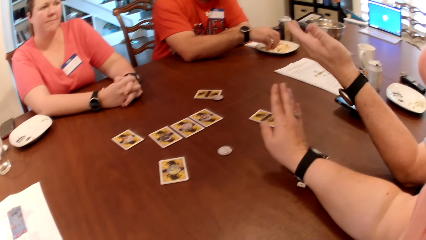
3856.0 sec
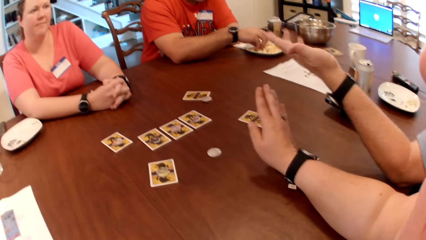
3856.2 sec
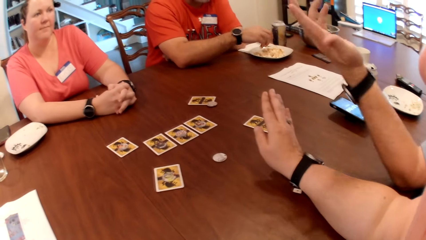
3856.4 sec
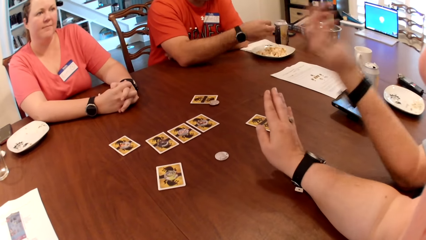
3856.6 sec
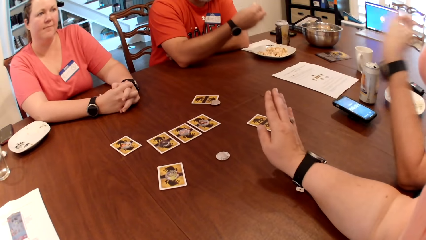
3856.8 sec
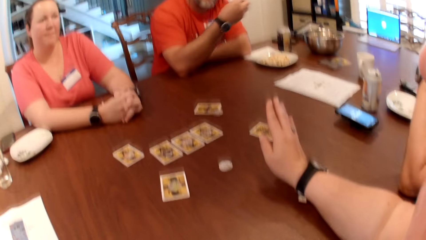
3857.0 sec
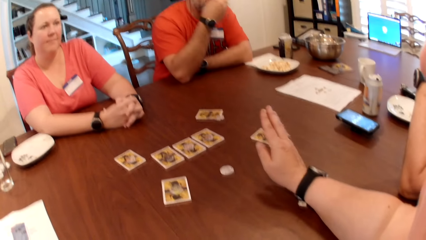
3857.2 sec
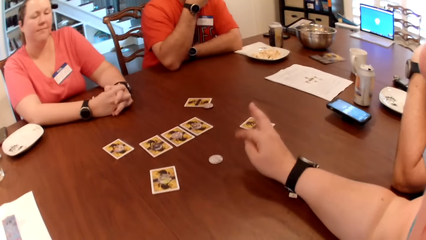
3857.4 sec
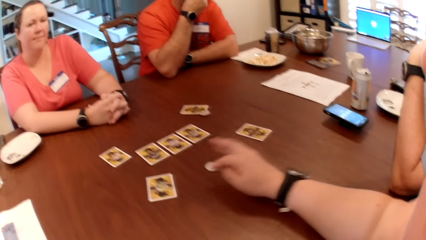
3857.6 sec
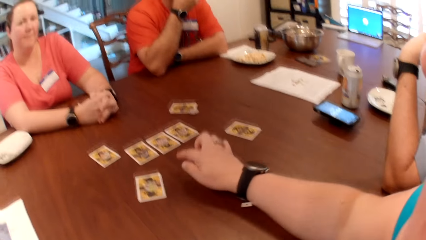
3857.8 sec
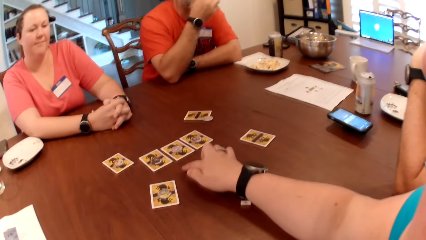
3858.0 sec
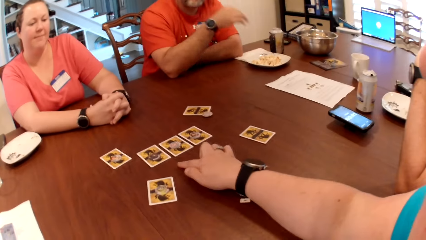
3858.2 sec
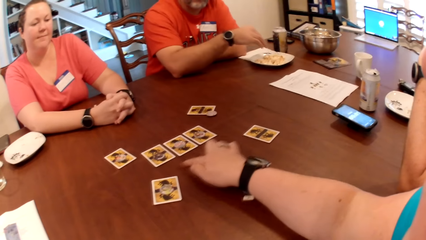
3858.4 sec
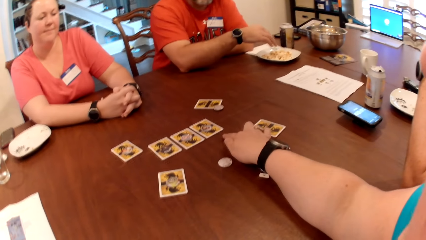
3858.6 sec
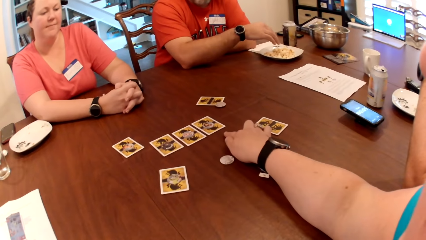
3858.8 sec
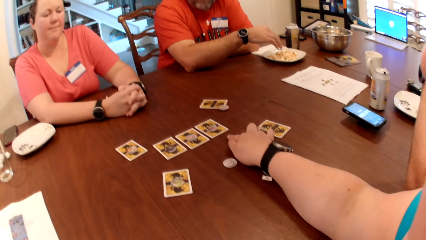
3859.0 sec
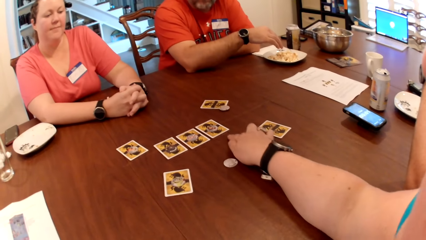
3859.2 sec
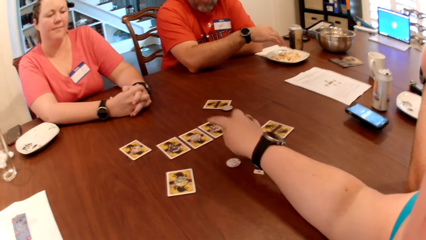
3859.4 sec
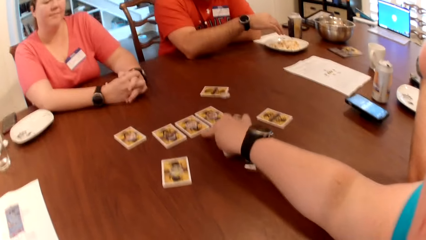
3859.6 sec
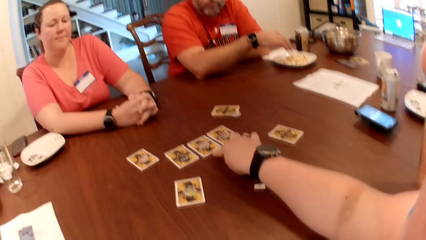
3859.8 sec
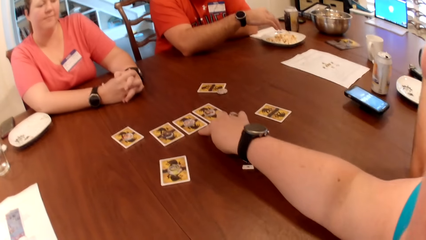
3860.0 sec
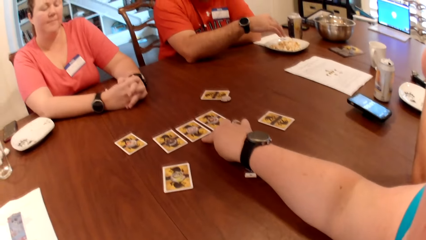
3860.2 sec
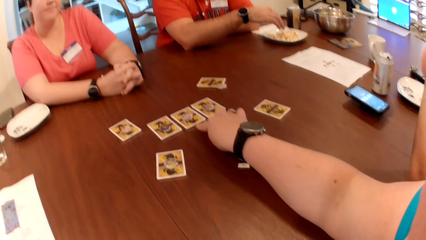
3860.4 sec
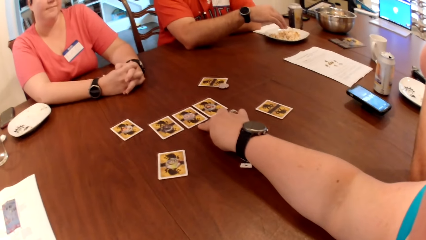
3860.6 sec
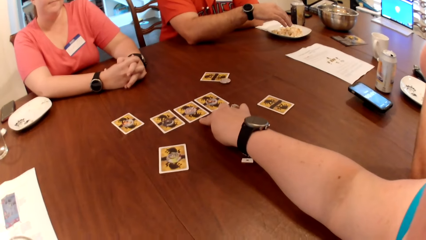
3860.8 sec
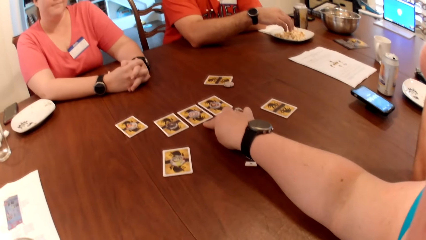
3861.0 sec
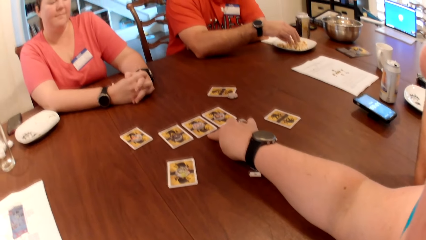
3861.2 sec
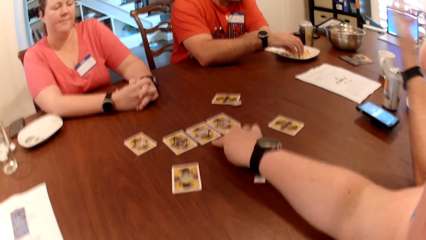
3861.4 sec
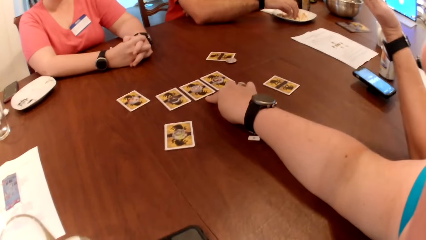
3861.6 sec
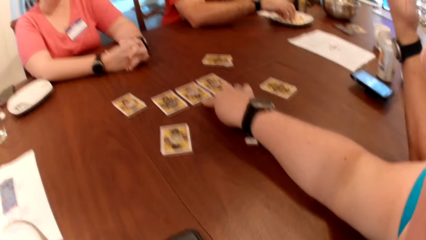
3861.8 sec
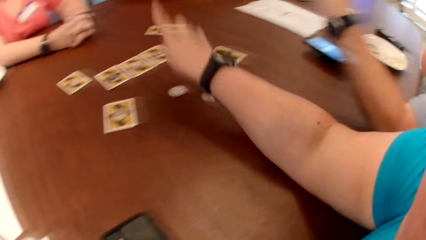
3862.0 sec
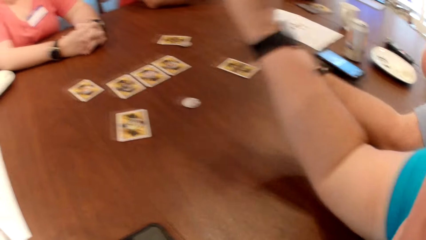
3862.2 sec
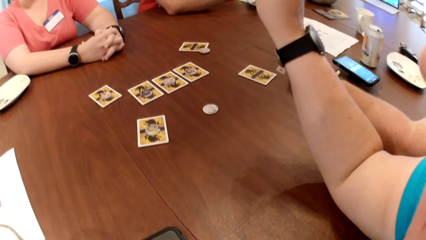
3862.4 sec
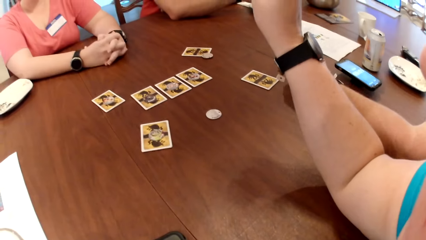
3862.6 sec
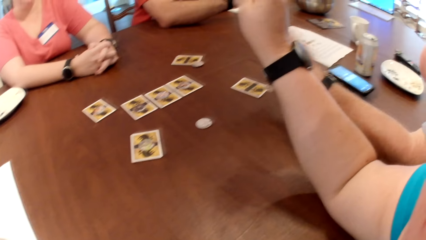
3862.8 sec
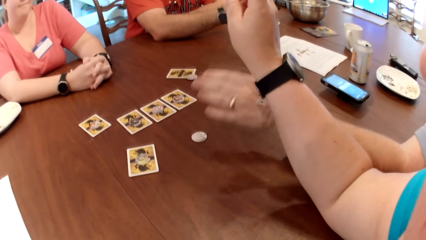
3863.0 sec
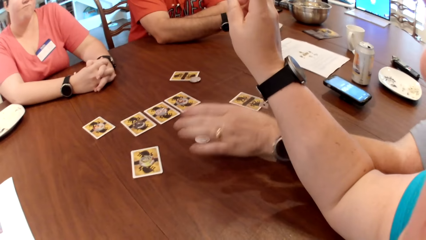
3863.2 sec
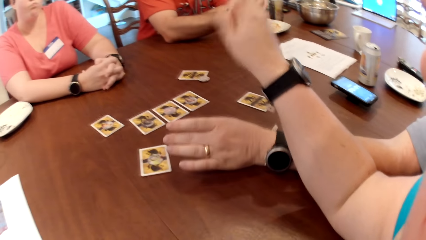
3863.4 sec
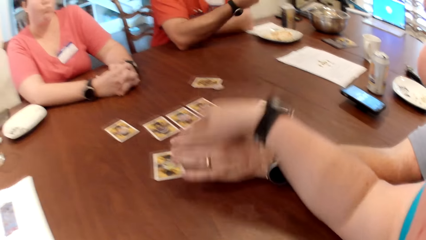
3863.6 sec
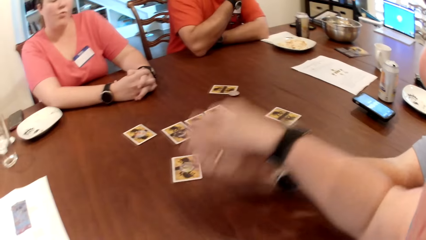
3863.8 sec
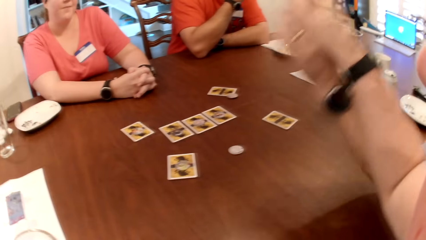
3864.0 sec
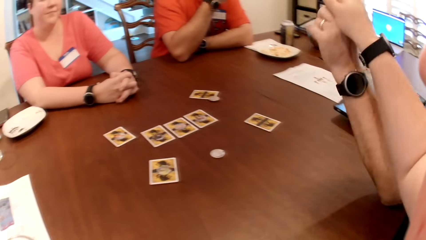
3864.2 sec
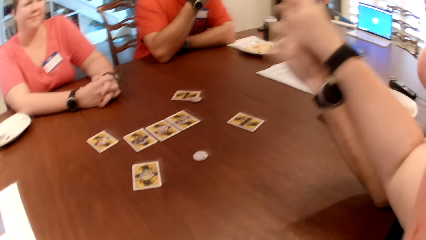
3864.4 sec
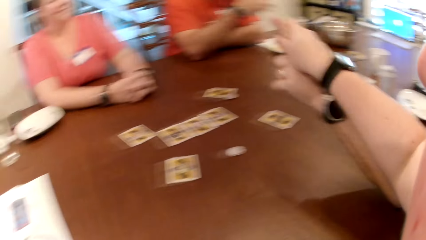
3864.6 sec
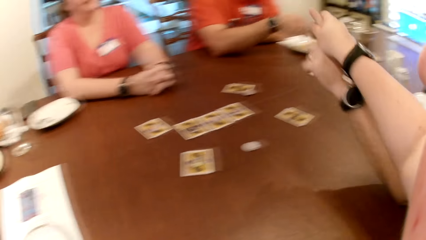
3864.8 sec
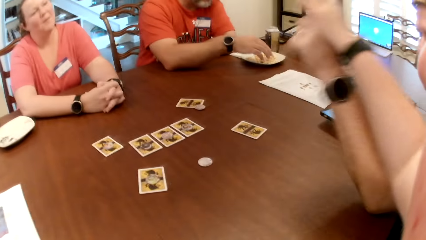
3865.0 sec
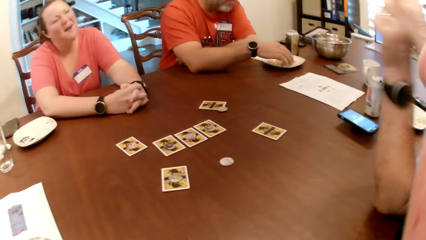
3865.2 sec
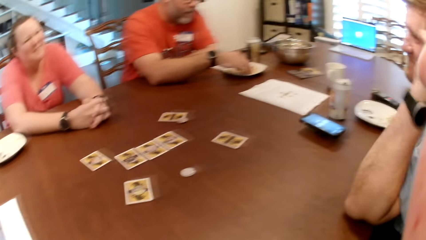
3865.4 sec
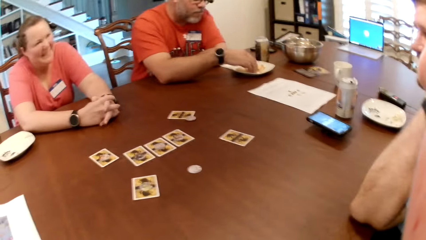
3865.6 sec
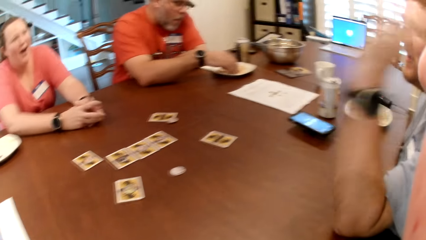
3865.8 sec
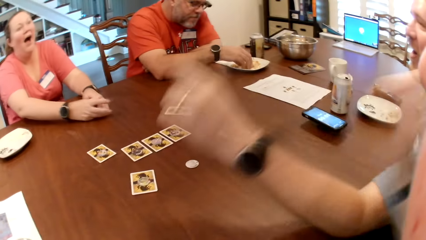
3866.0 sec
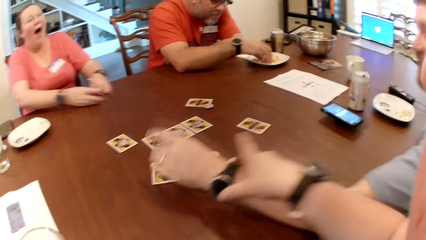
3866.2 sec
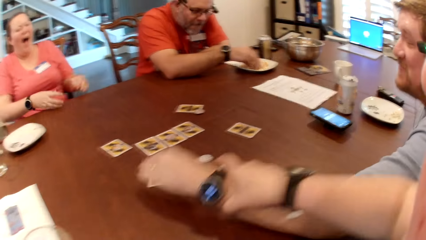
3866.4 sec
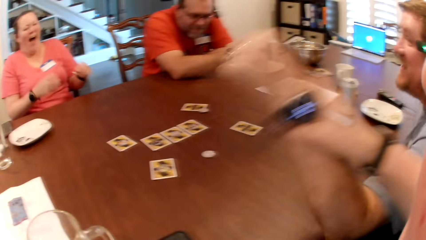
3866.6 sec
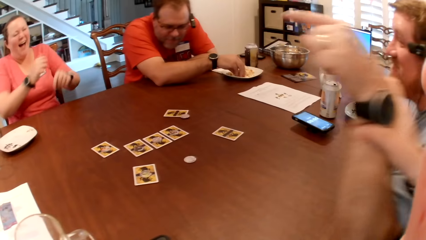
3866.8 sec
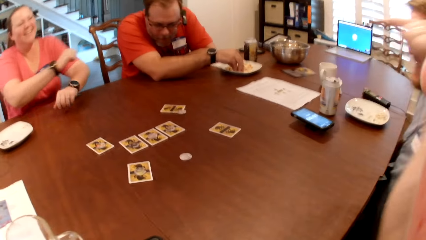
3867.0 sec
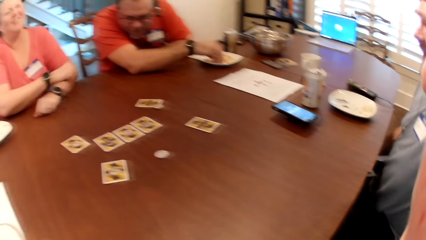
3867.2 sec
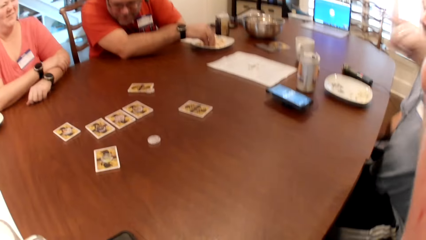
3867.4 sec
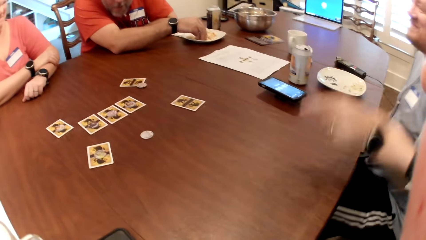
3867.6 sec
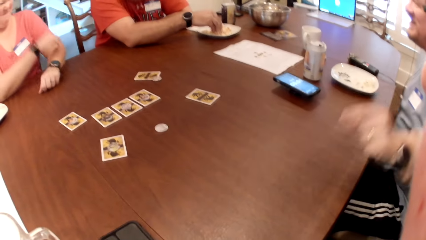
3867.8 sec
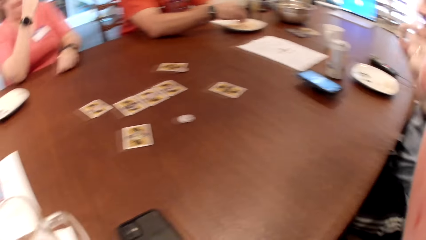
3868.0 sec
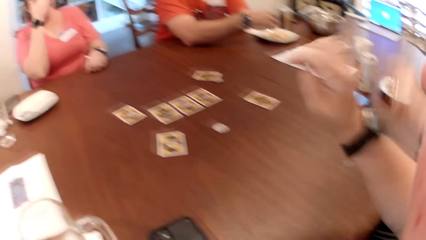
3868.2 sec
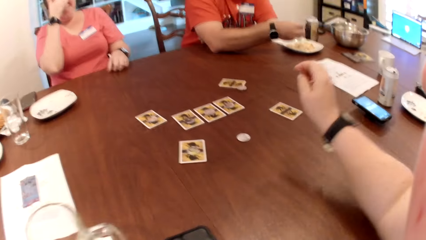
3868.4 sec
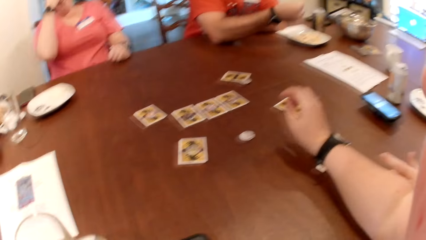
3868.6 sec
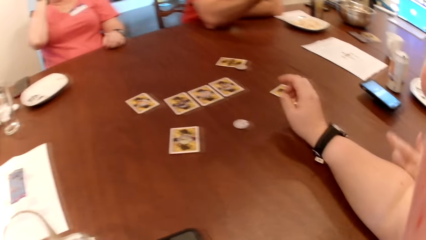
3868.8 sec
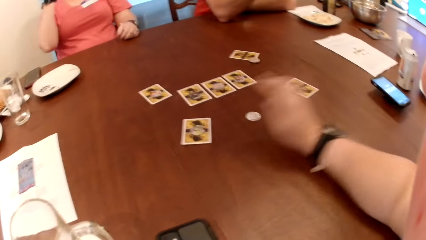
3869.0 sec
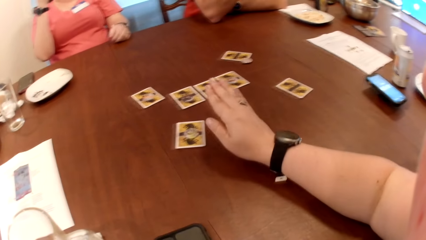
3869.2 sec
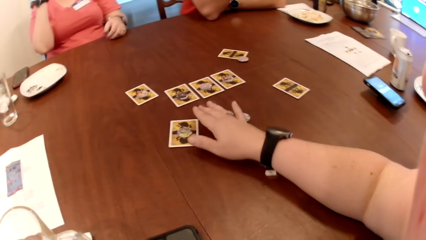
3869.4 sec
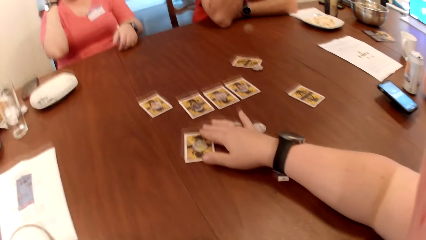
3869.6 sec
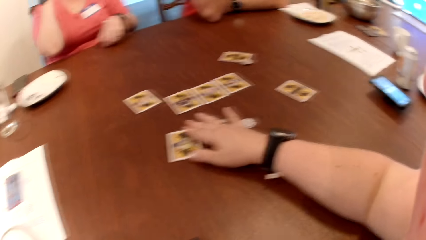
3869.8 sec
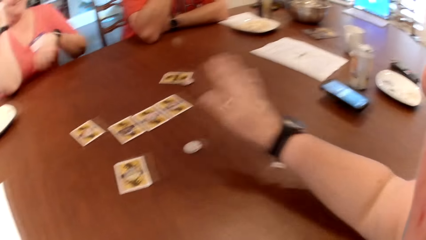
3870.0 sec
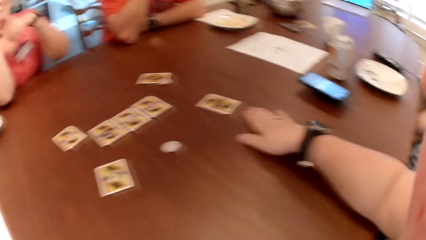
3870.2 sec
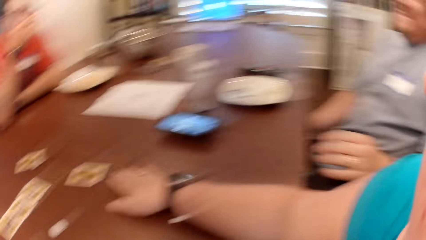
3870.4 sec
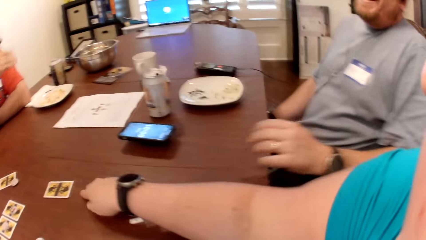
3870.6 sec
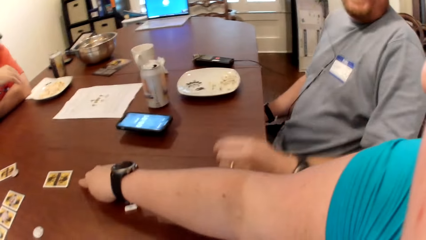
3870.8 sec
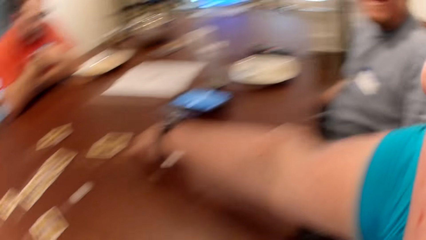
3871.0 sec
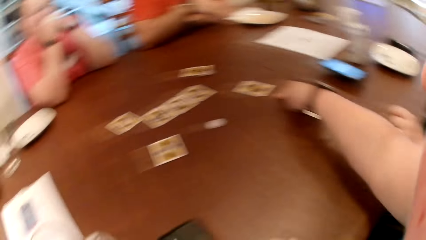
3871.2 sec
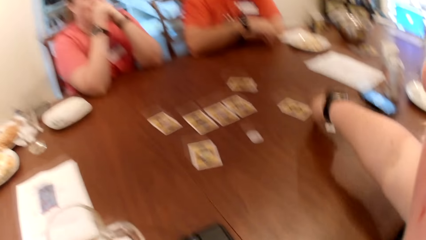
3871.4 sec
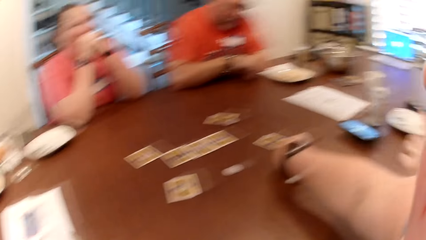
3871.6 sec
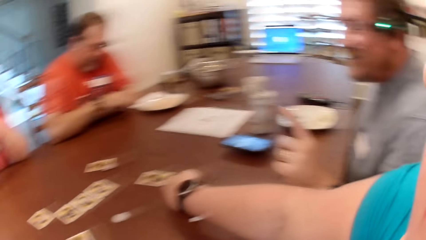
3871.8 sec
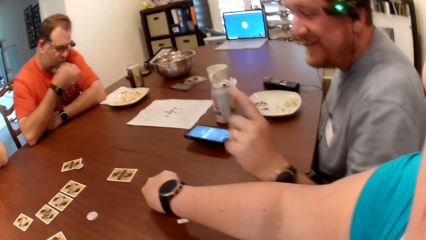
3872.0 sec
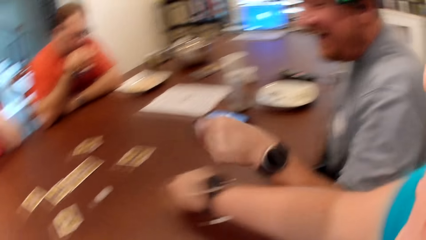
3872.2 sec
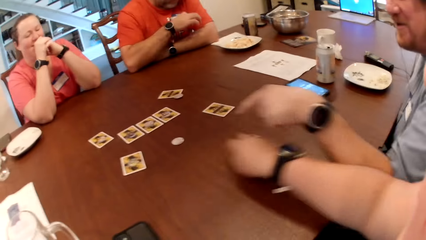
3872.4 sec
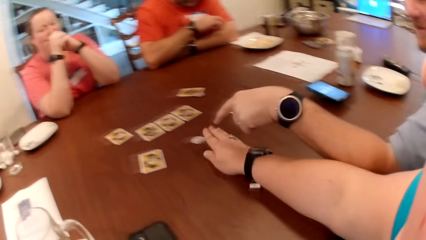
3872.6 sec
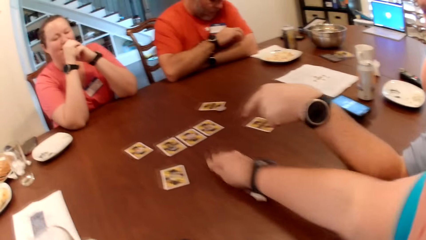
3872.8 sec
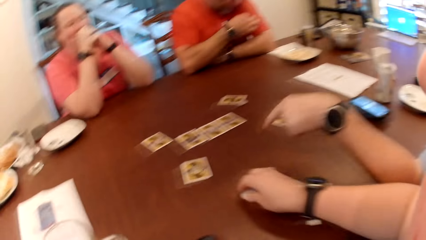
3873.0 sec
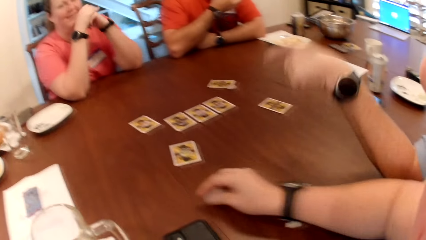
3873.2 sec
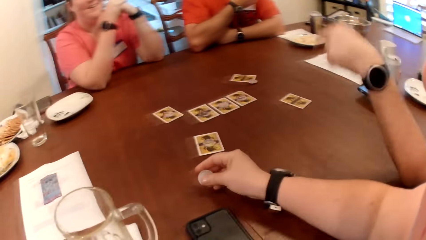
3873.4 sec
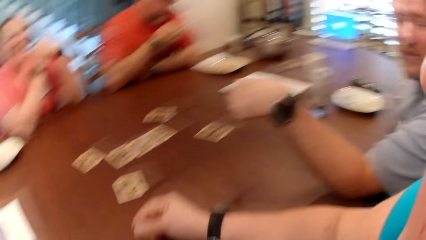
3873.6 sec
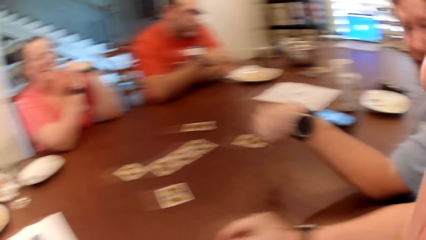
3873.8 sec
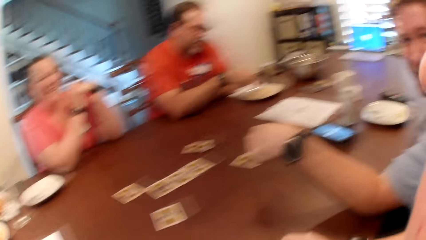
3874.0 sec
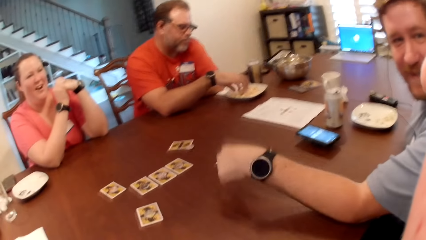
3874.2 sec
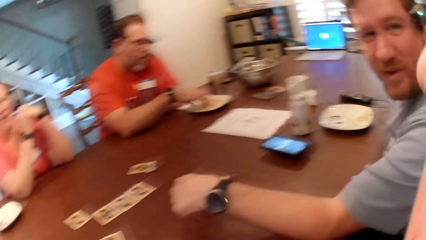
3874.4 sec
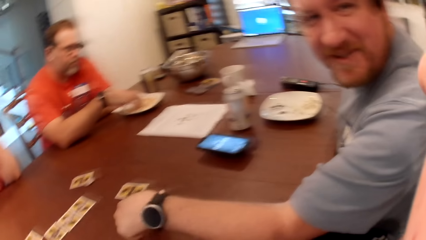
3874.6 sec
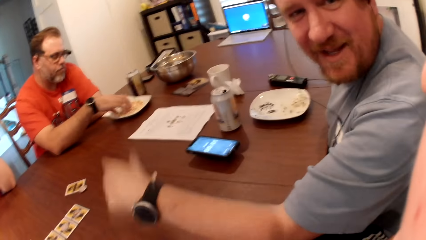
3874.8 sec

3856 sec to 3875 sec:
A man moves a hand around. The camera wearer touches the table with her right hand. A person eats something. The camera wearer moves a hand around. She holds the man's hand with her right hand. The man holds a card on the table. The camera wearer touches a card on the table with her right hand. She holds the card on the table. She touches the table with her right hand. She turns around. She holds a wolf token. She moves a coin on the table with her right hand. The man points at the table.
